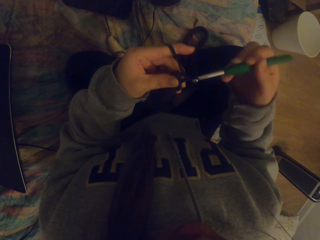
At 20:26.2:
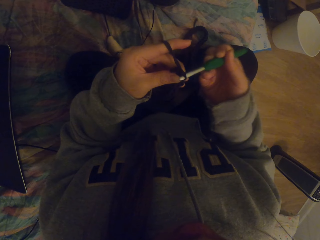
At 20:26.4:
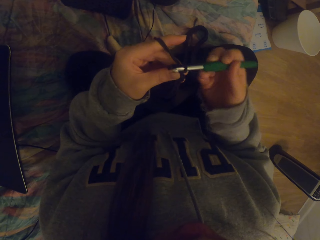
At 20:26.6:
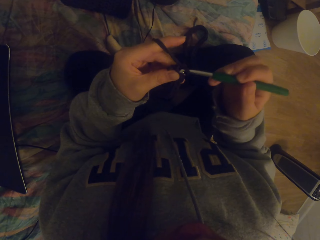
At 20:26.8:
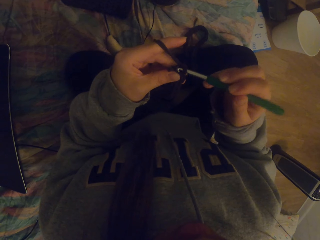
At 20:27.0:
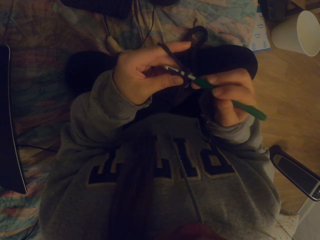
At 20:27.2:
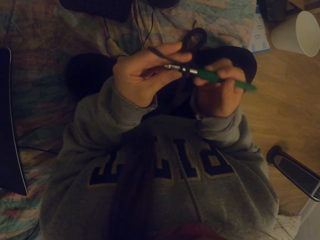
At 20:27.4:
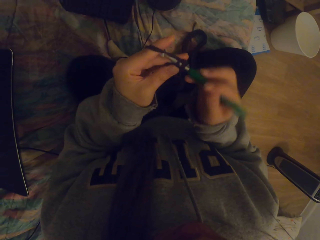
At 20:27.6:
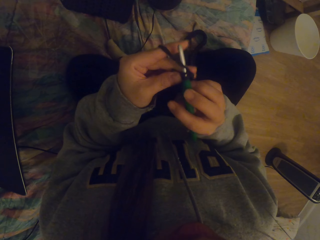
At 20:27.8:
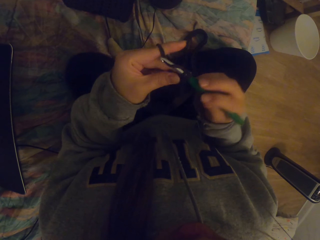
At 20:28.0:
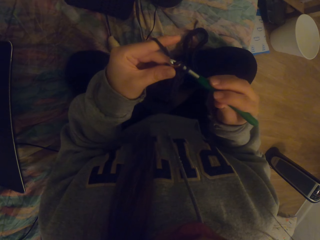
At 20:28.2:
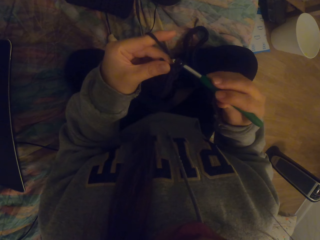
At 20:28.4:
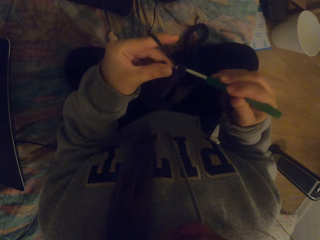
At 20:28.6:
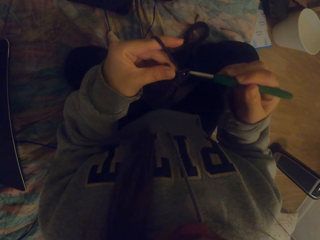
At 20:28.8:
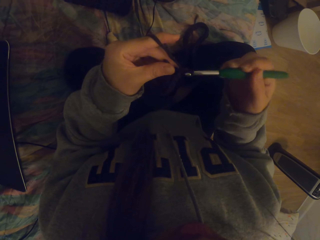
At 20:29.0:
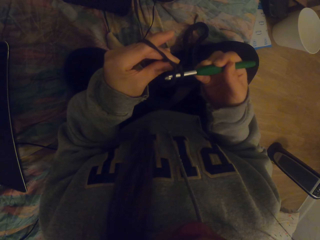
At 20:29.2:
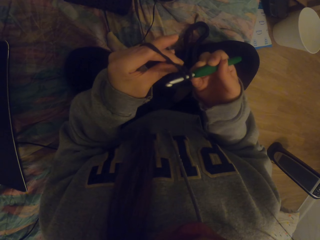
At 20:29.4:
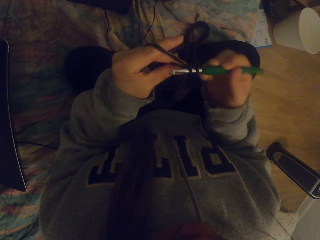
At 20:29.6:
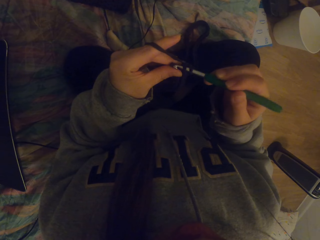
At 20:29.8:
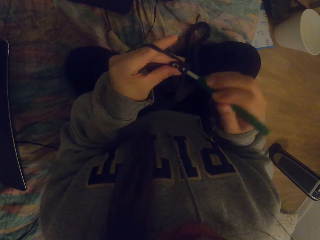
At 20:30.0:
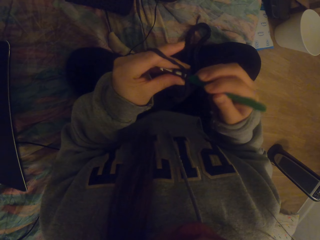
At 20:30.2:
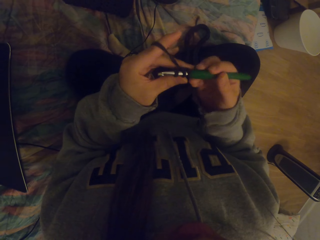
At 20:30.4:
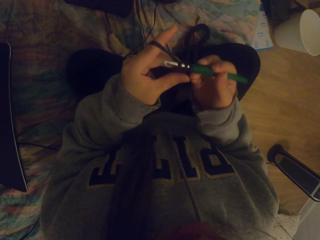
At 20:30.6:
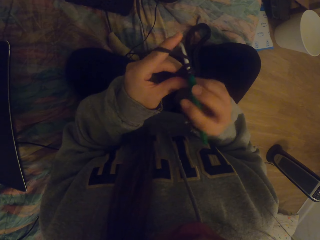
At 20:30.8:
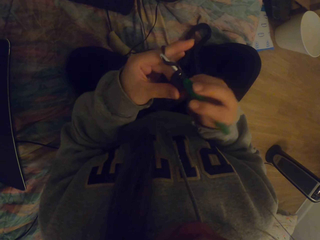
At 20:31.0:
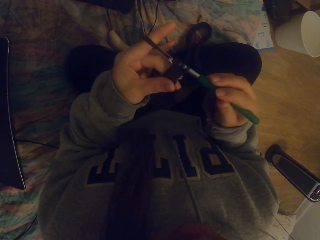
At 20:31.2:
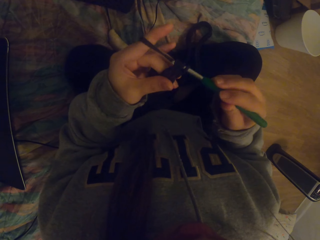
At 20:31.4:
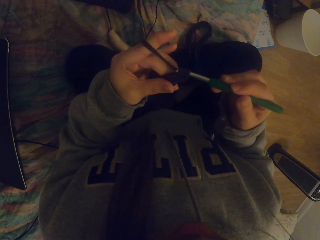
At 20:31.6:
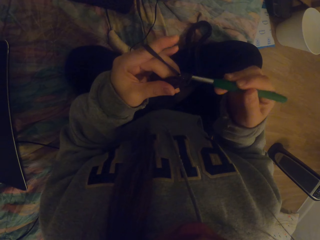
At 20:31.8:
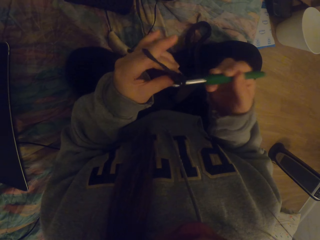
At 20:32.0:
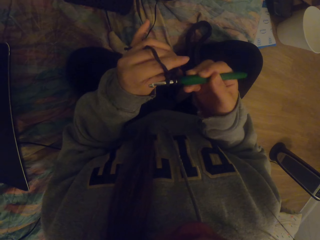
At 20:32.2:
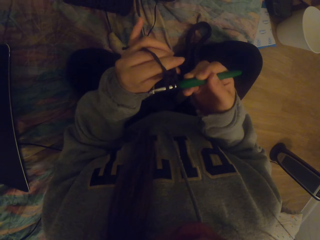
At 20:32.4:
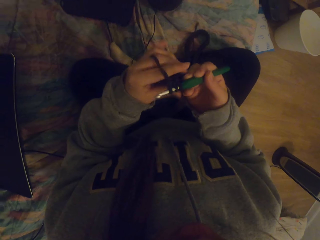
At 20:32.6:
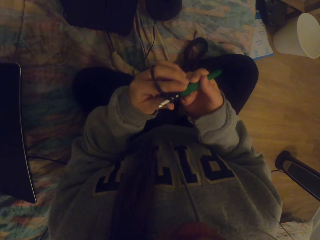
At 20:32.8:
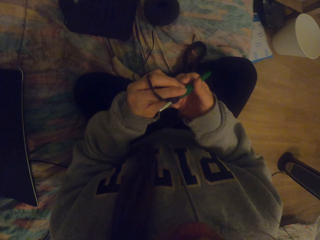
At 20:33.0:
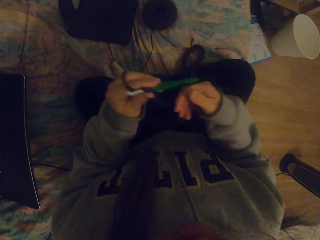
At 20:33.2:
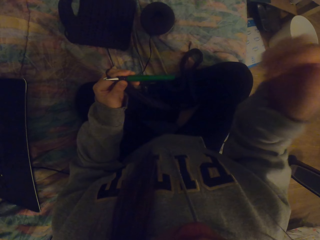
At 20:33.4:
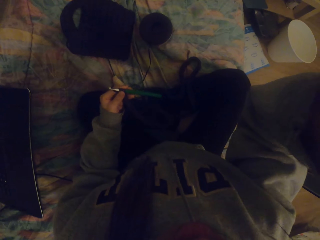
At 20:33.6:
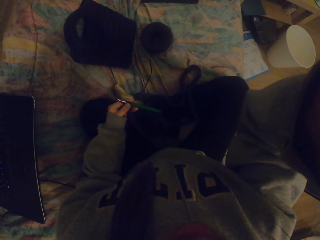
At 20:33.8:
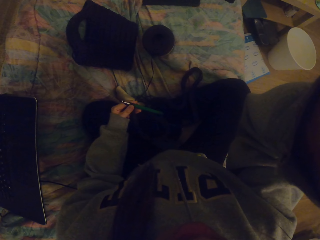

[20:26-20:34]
The camera wearer straightens knitted fabric on the crochet. They lift the right hand.
